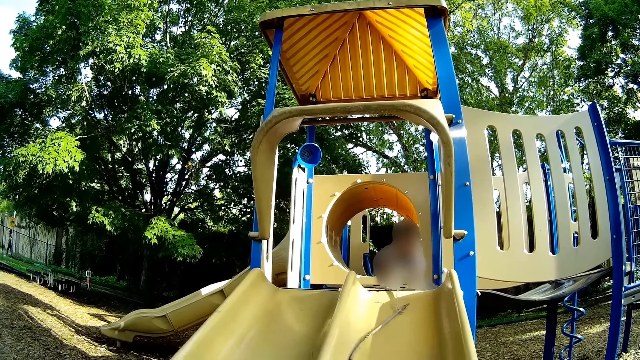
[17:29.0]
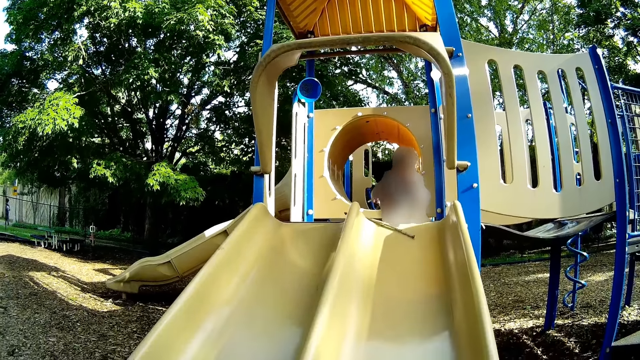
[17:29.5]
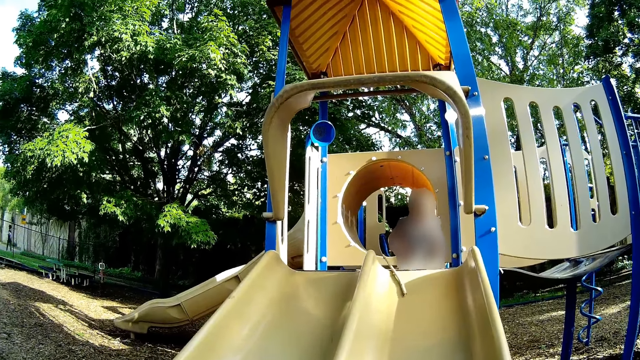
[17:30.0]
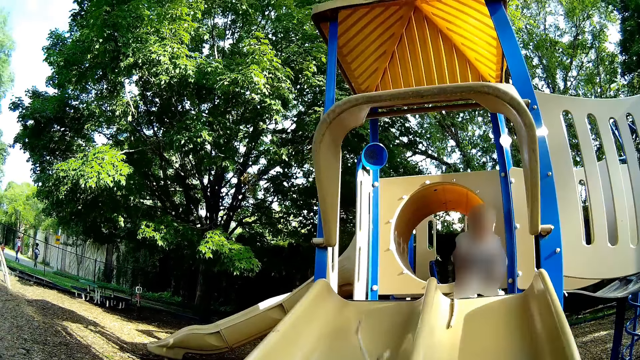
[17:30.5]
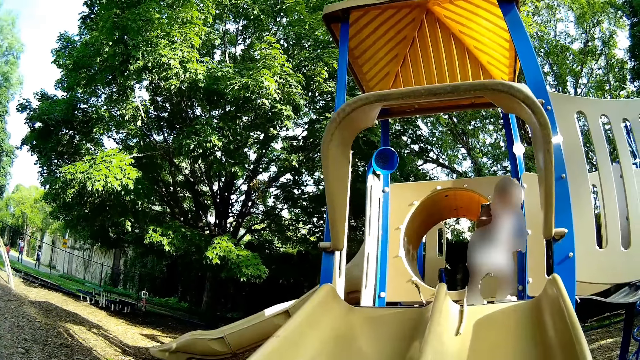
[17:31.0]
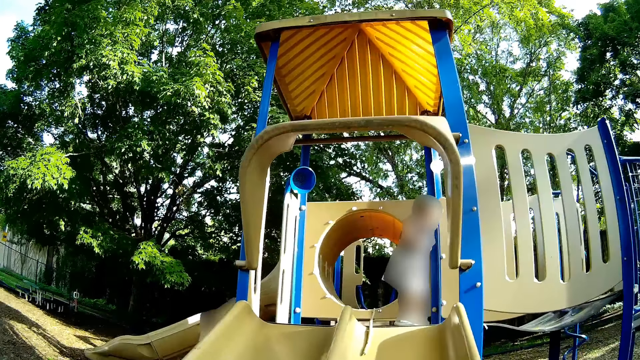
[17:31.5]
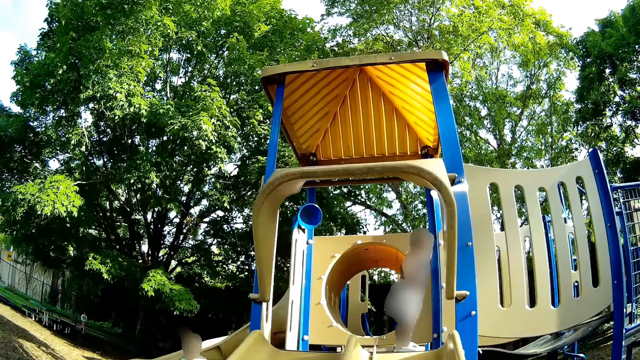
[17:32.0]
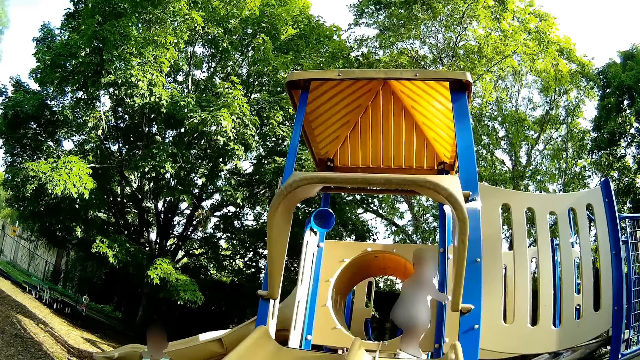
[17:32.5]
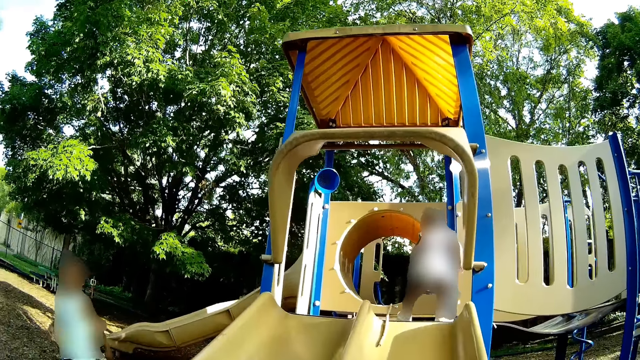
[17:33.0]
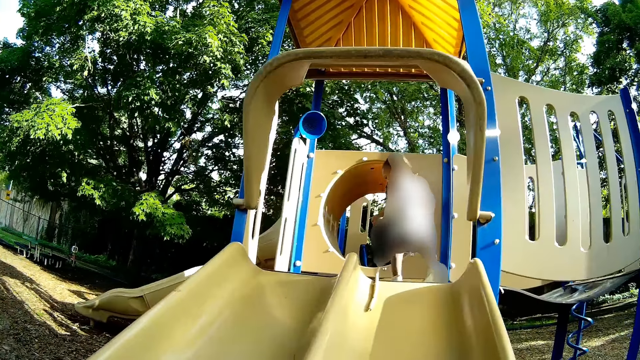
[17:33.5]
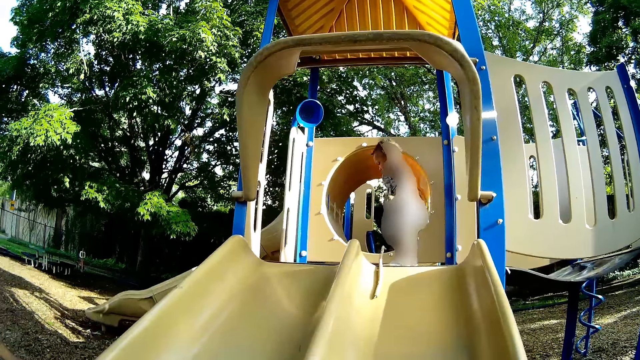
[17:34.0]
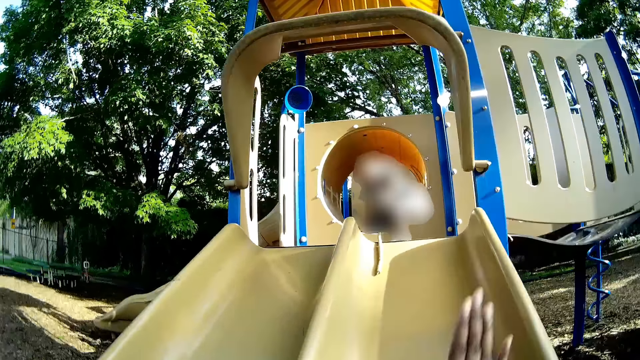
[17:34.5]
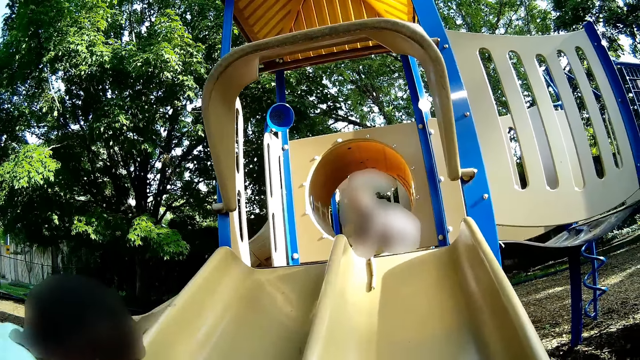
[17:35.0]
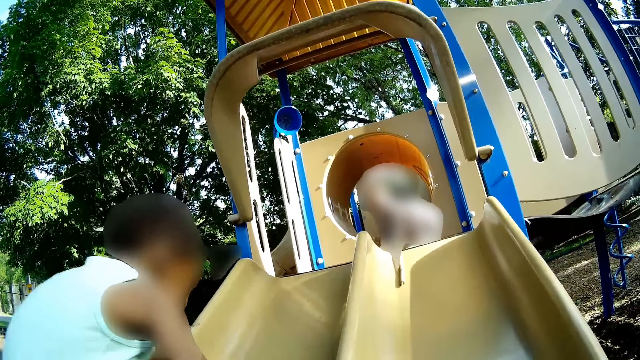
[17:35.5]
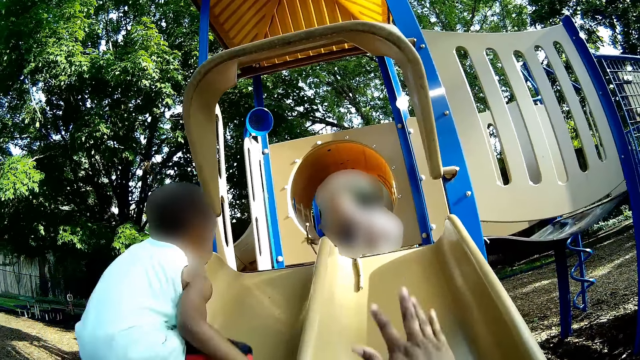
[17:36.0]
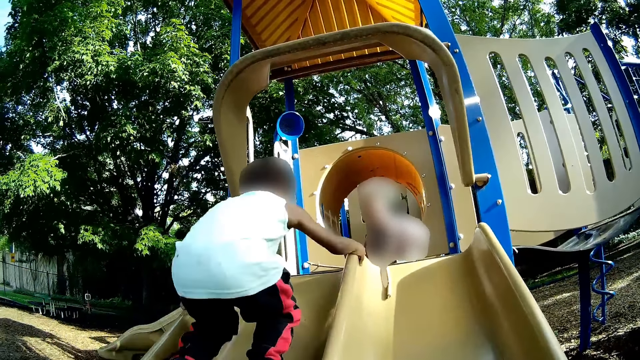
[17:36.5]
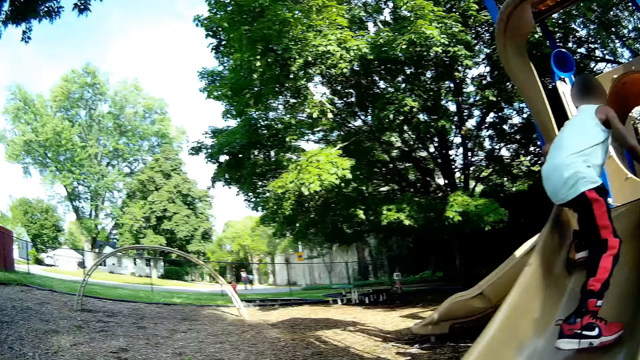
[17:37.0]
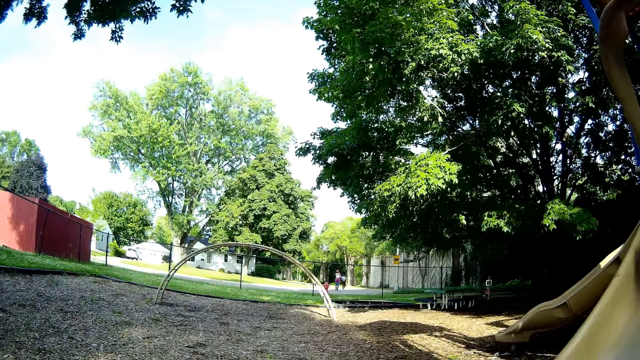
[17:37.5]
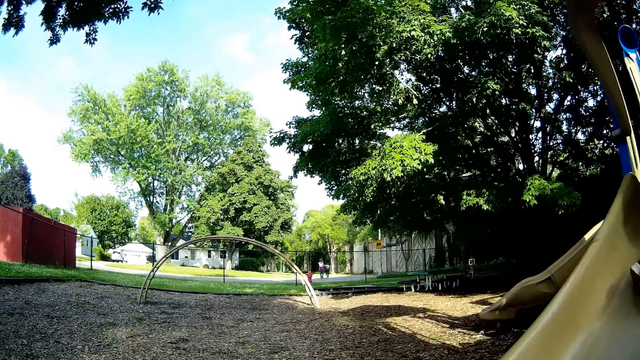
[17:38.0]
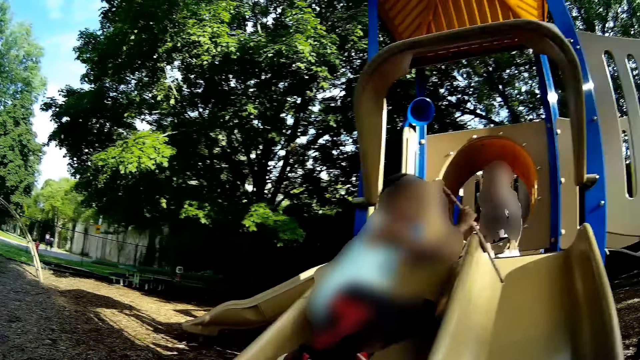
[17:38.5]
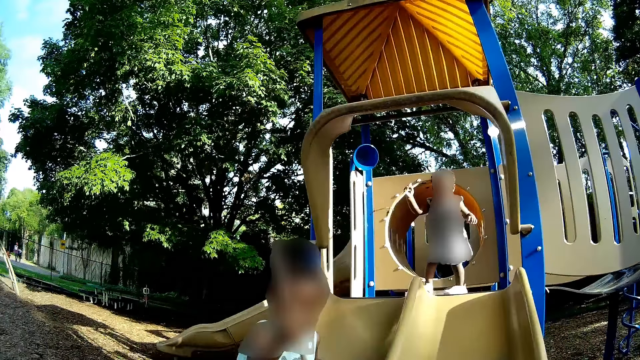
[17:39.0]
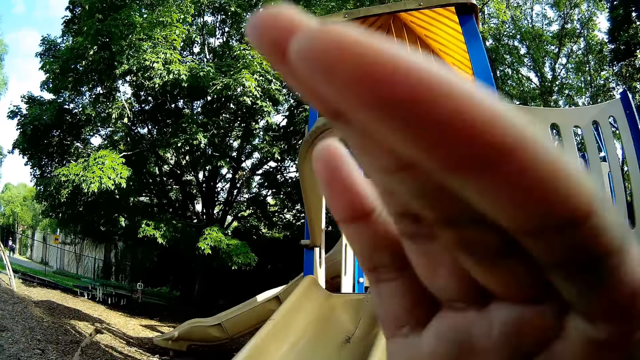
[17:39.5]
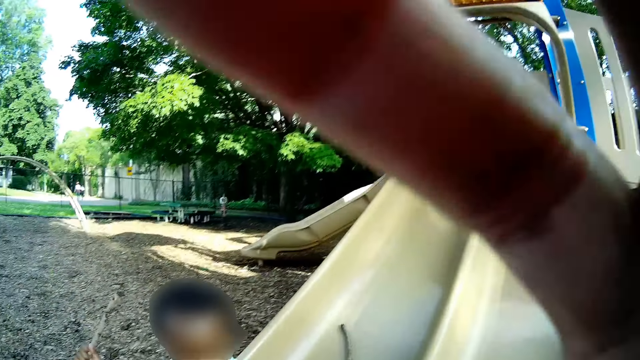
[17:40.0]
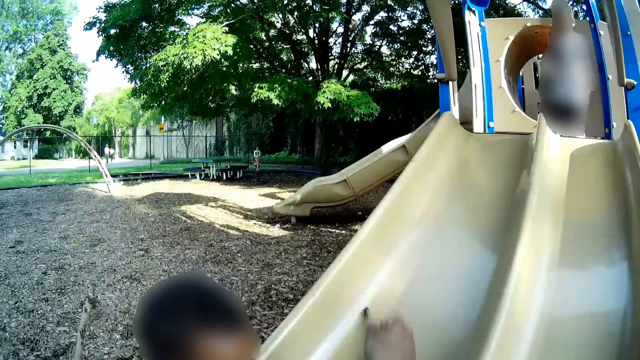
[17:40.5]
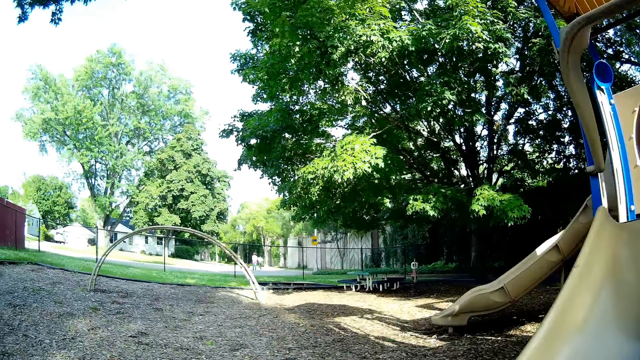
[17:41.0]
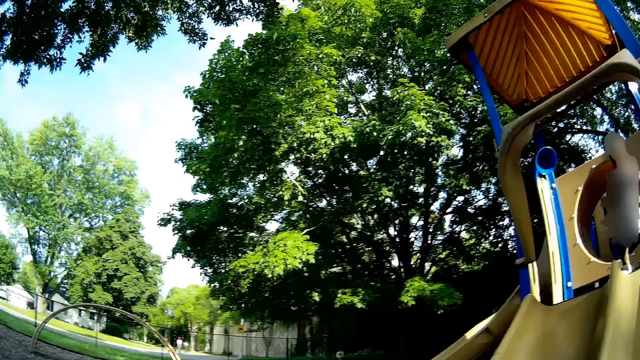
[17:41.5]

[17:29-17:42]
The baby slides the twig down the slide to the camera wearer with her right hand. The camera wearer throws the twig to the baby with her right hand. She slams her right hand on the slide. A boy climbs the slide. The camera wearer waves the hands. The boy goes down the slide with the twig in his right hand. The baby throws the twig down the slide to the camera wearer with her right hand. The camera wearer touches her face with her right hand. She holds a camera.

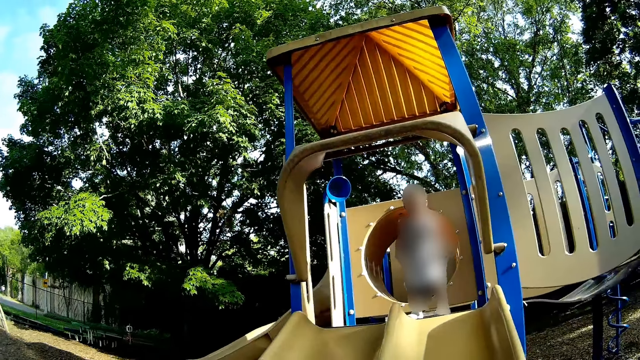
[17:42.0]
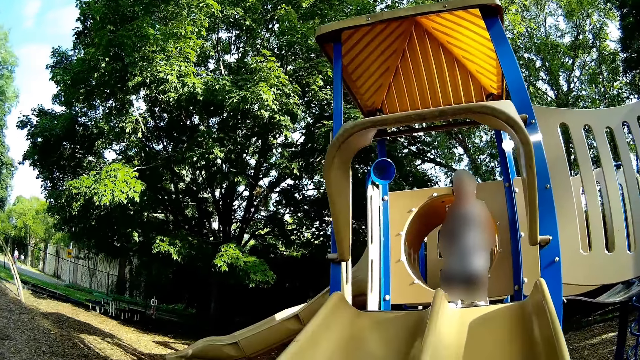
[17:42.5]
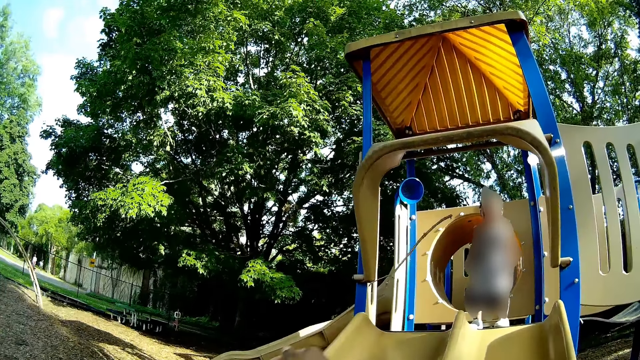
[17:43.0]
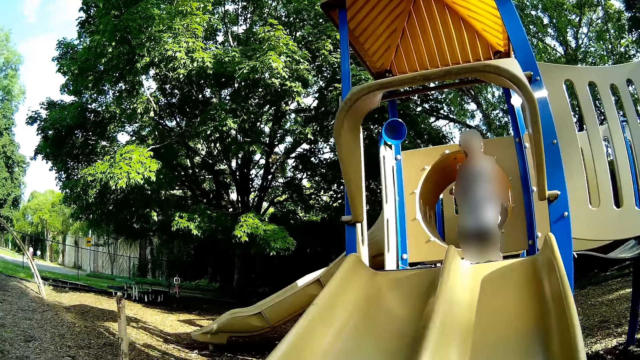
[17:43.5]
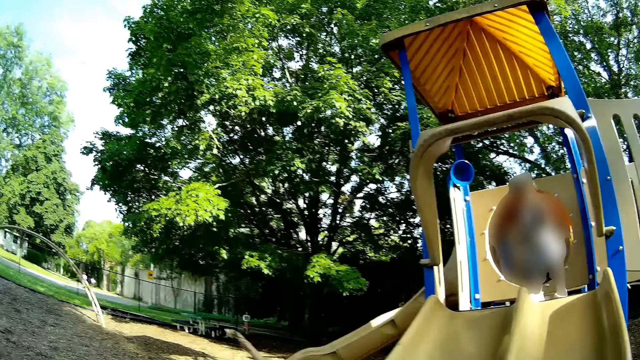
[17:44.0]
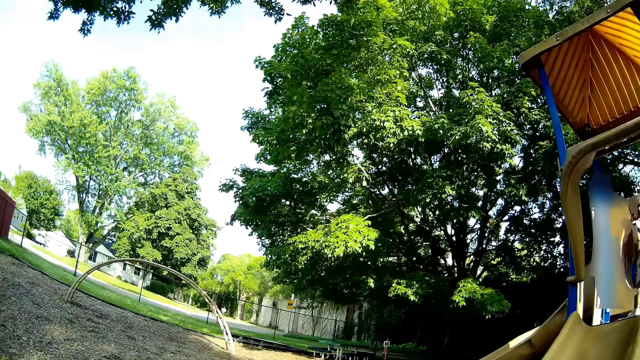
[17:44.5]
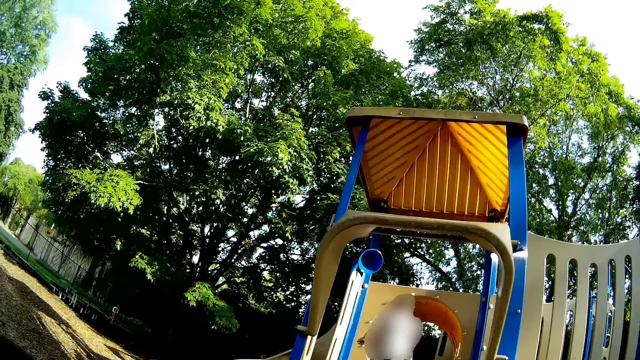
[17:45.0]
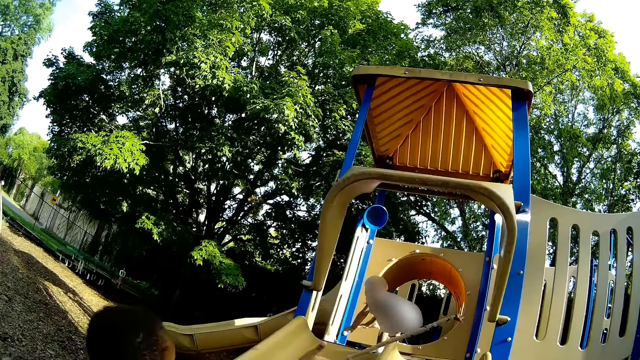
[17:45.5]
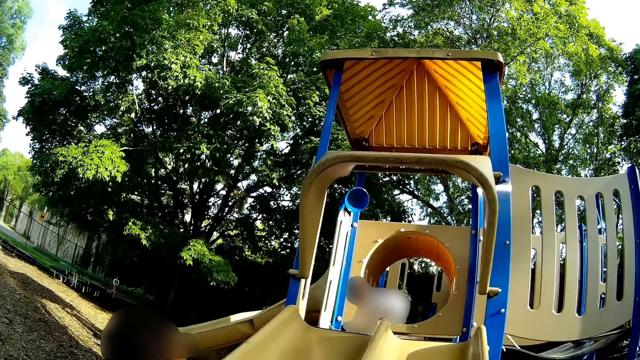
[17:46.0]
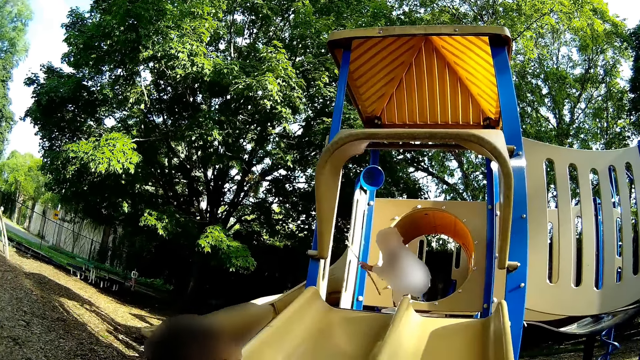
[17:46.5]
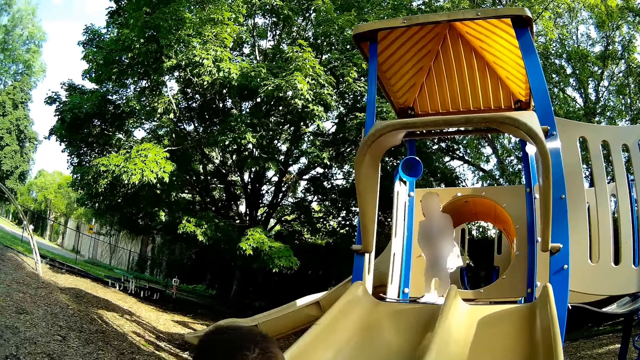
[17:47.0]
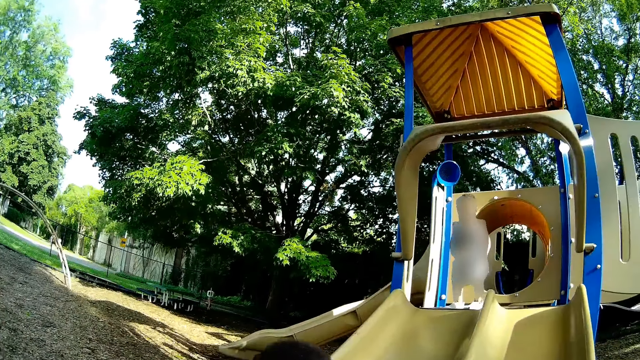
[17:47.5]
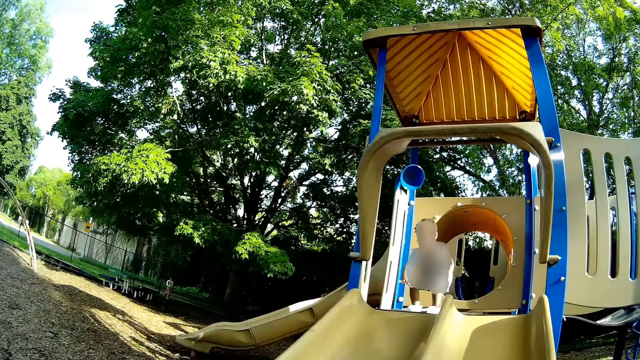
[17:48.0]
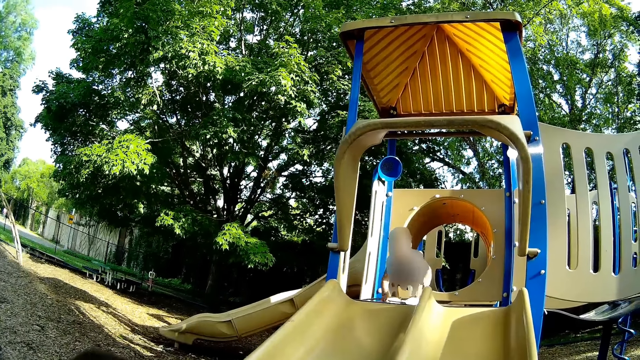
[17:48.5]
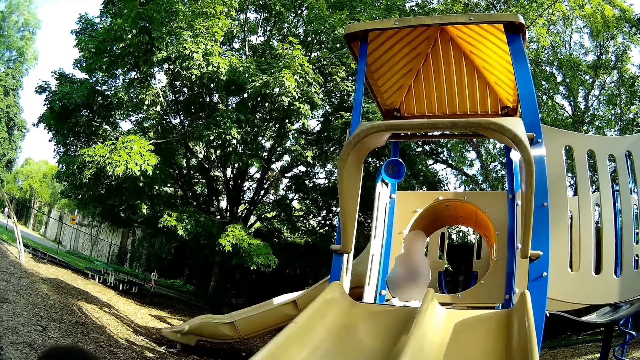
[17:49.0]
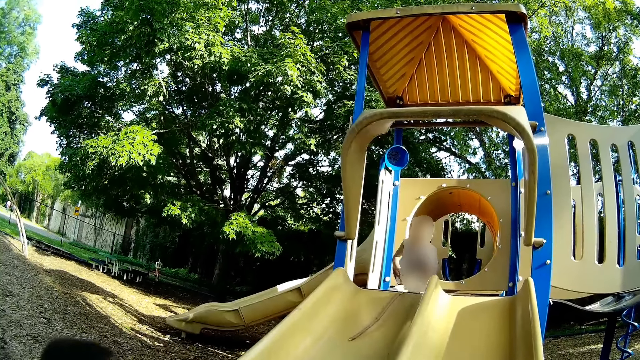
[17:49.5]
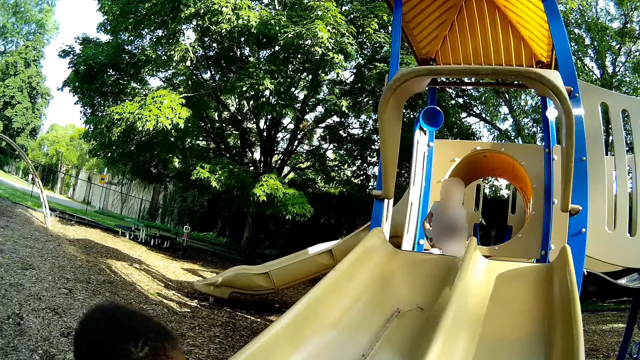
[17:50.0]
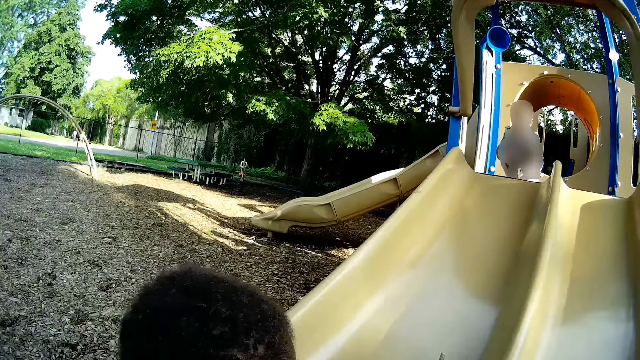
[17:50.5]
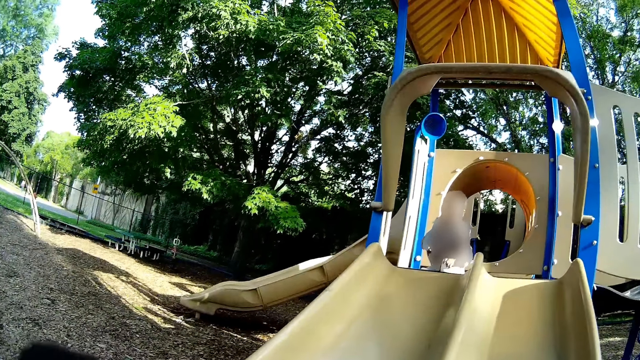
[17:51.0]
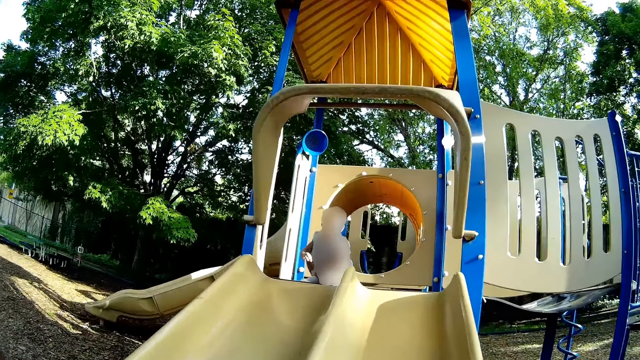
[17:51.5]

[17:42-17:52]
The camera wearer throws the twig to the baby with her right hand. She looks around. The baby throws the twig down the slide to the camera wearer with her right hand. The baby squats down.
